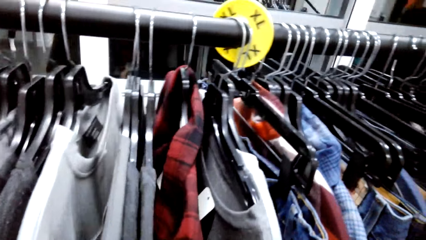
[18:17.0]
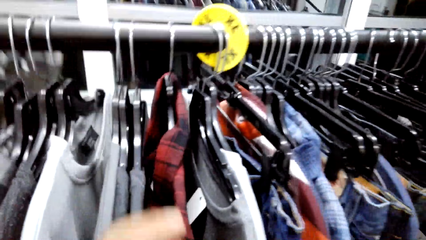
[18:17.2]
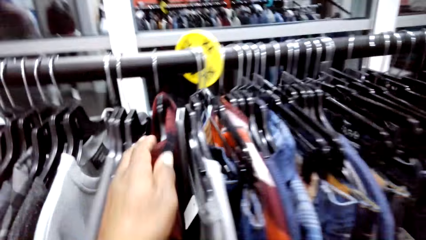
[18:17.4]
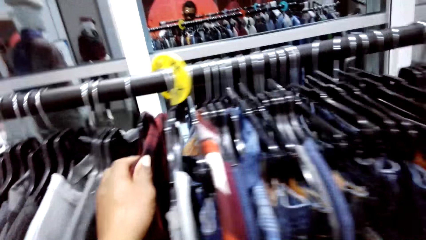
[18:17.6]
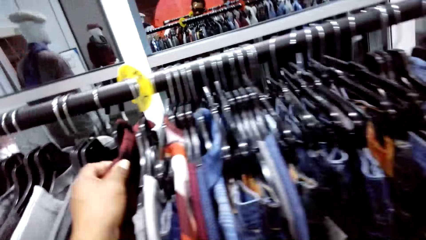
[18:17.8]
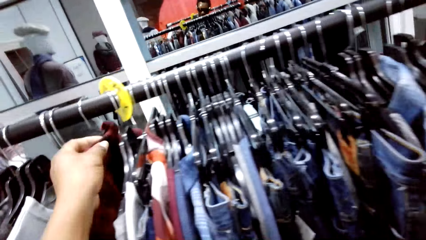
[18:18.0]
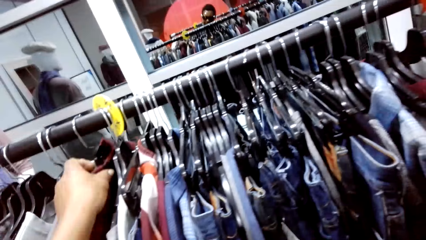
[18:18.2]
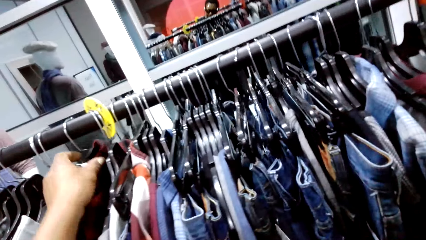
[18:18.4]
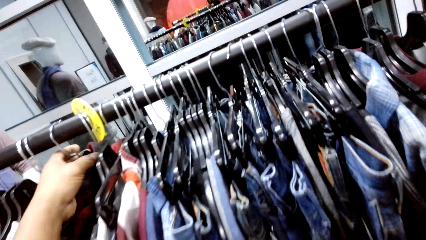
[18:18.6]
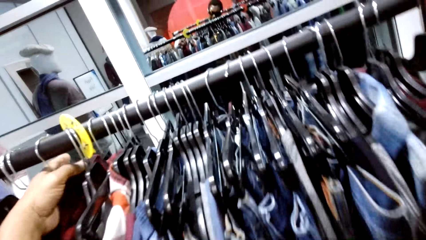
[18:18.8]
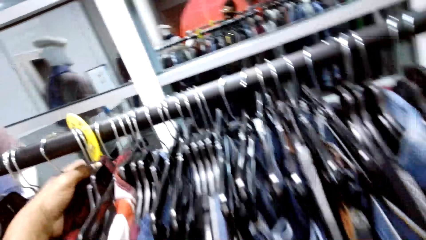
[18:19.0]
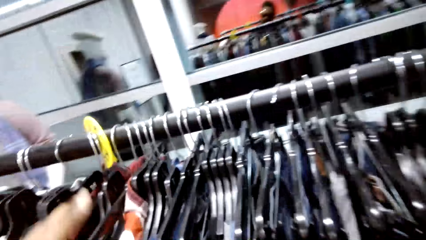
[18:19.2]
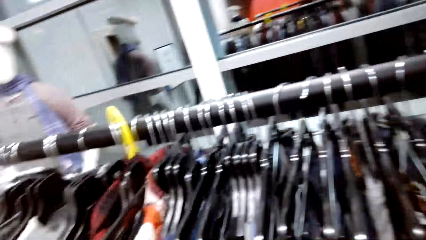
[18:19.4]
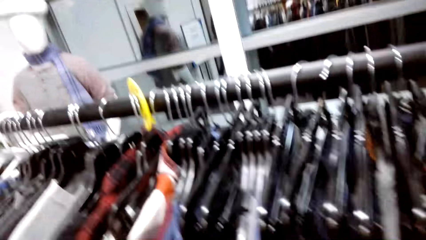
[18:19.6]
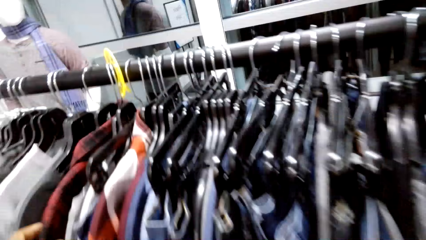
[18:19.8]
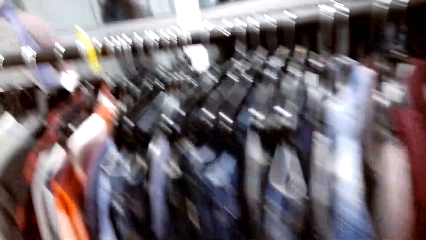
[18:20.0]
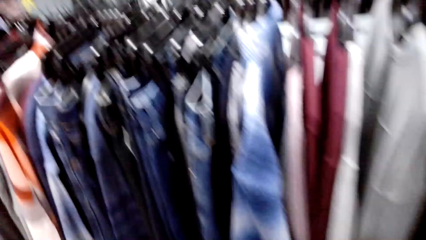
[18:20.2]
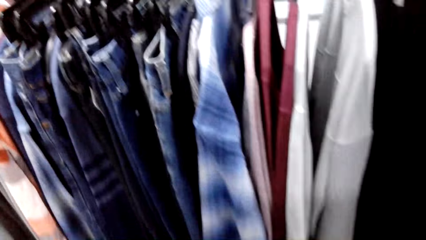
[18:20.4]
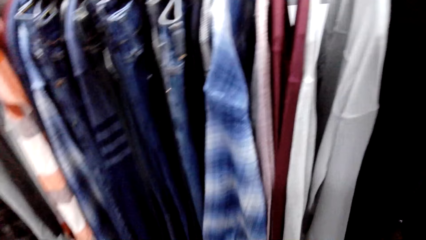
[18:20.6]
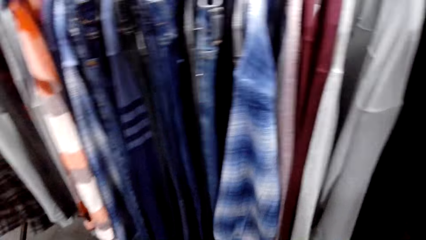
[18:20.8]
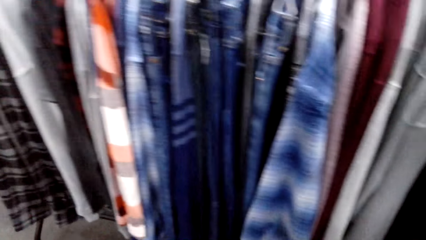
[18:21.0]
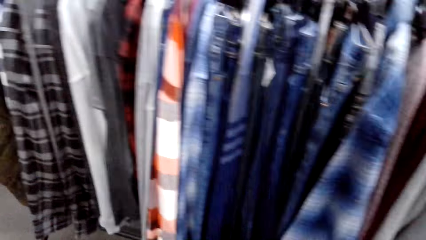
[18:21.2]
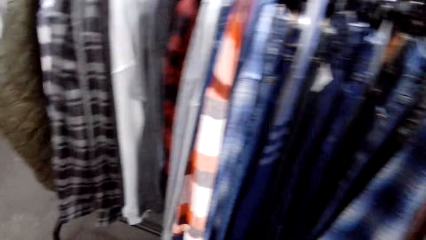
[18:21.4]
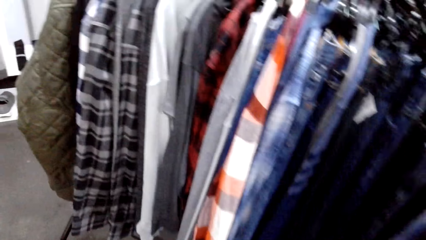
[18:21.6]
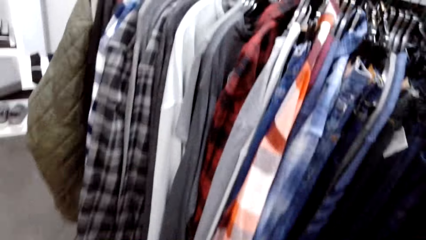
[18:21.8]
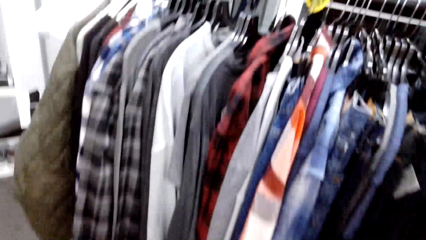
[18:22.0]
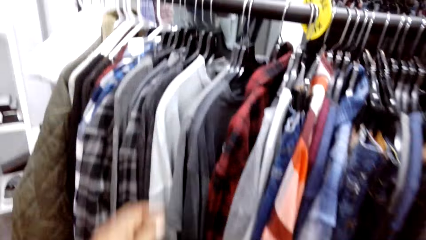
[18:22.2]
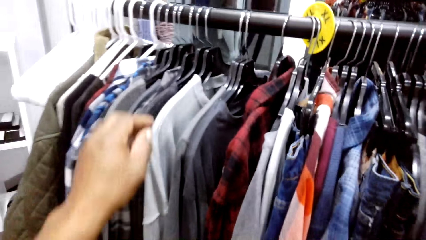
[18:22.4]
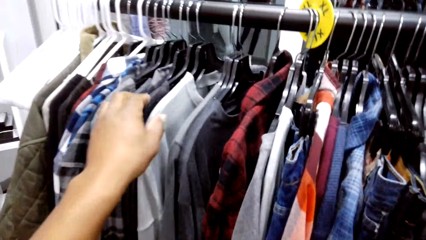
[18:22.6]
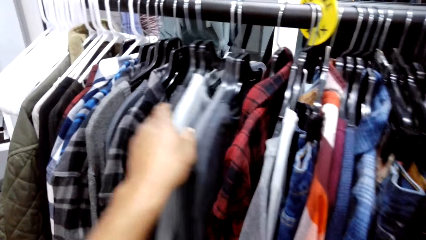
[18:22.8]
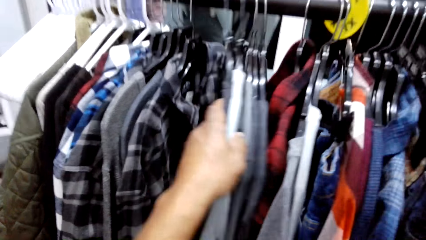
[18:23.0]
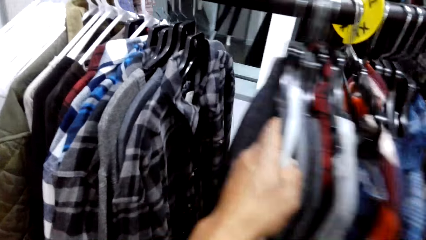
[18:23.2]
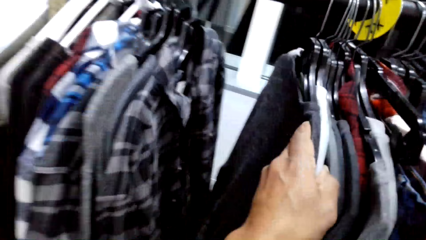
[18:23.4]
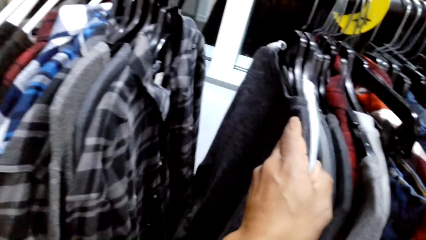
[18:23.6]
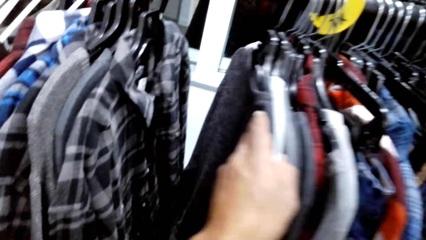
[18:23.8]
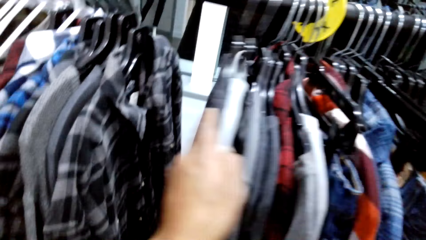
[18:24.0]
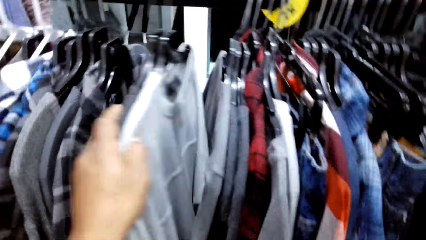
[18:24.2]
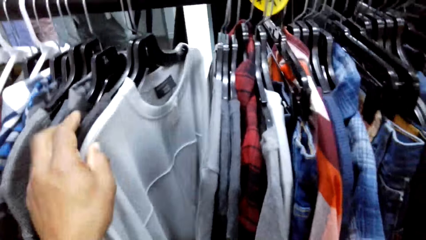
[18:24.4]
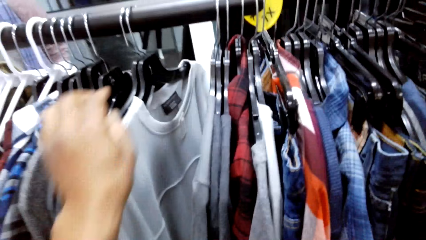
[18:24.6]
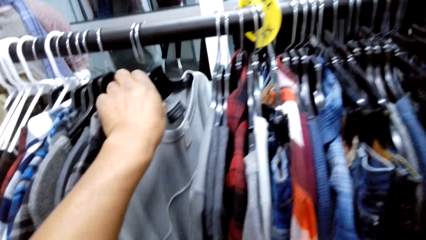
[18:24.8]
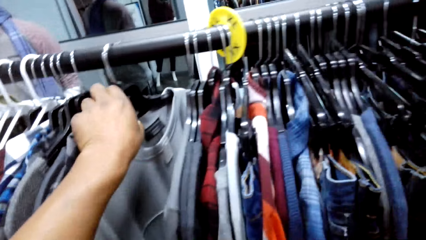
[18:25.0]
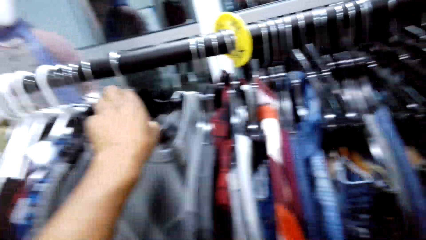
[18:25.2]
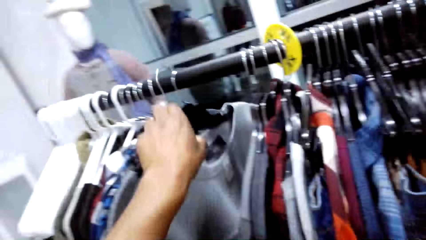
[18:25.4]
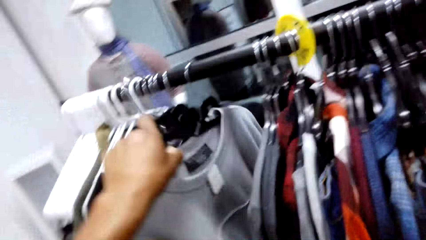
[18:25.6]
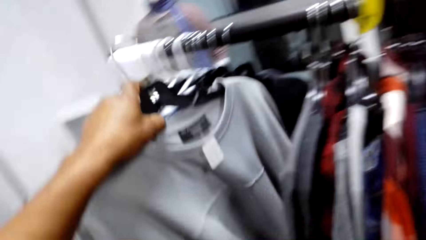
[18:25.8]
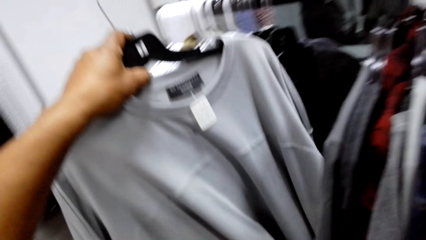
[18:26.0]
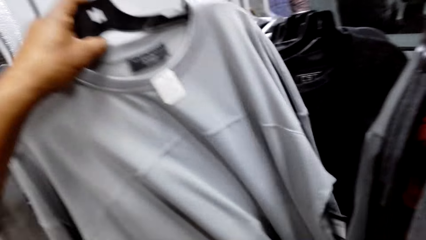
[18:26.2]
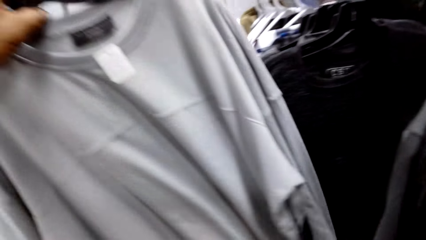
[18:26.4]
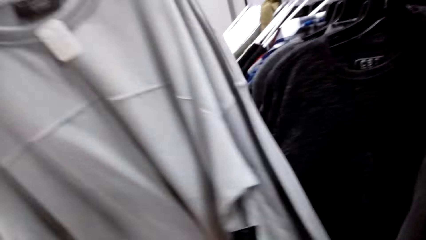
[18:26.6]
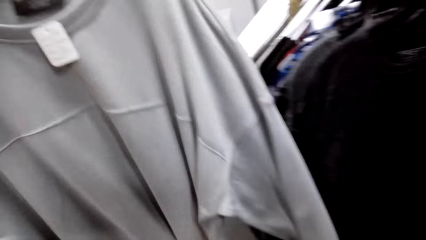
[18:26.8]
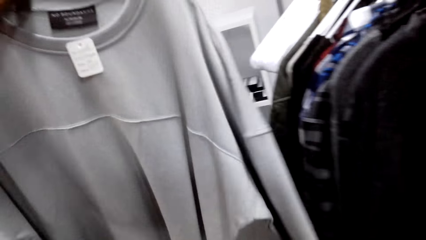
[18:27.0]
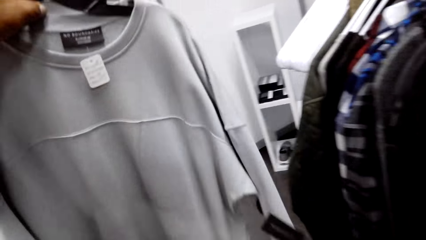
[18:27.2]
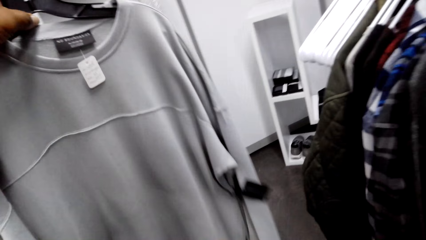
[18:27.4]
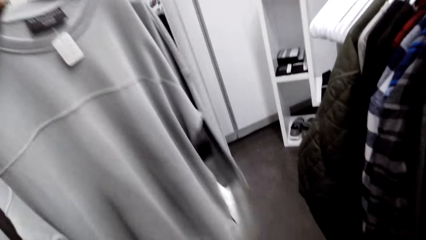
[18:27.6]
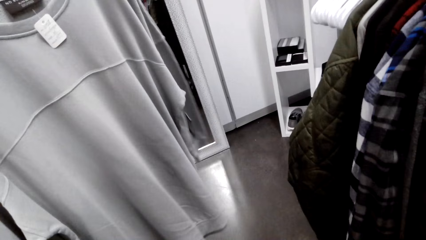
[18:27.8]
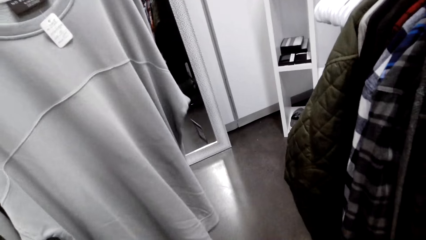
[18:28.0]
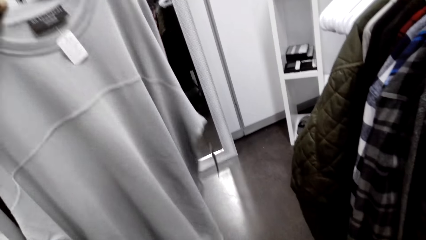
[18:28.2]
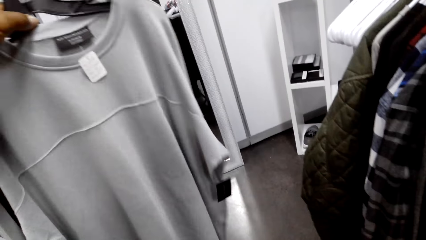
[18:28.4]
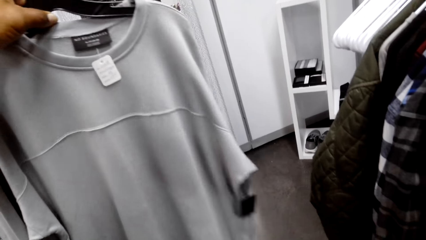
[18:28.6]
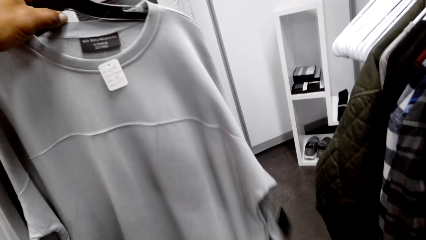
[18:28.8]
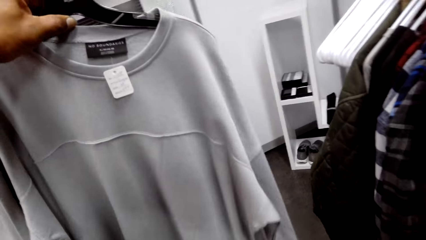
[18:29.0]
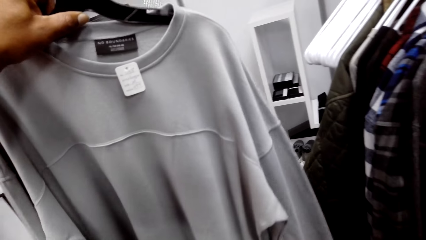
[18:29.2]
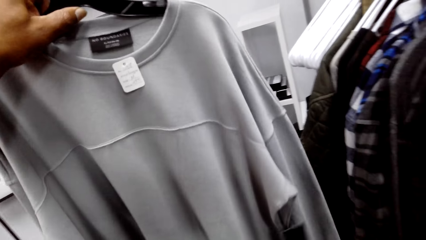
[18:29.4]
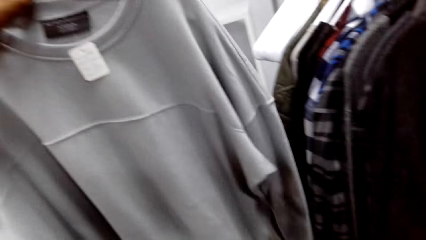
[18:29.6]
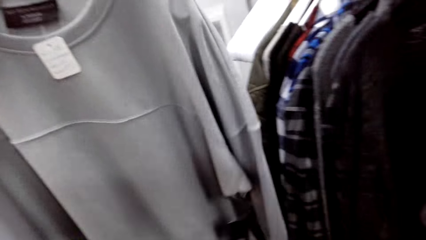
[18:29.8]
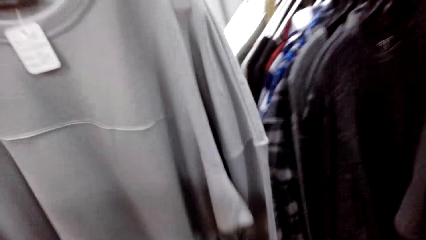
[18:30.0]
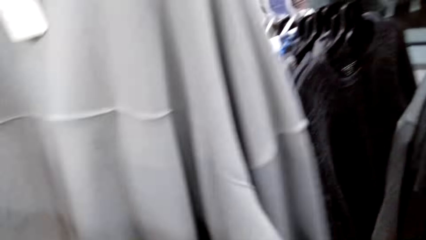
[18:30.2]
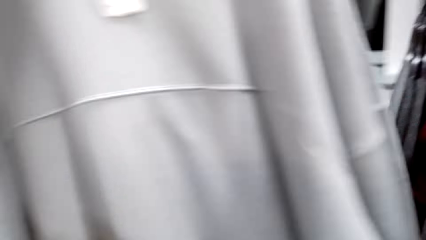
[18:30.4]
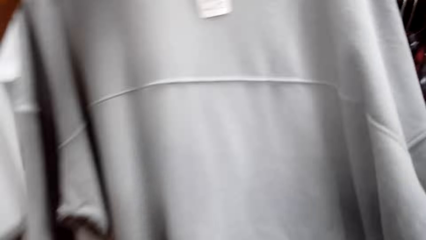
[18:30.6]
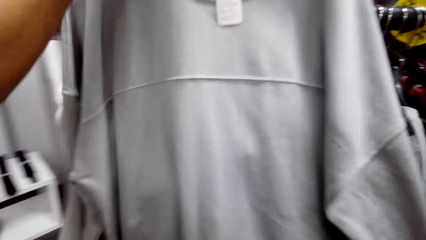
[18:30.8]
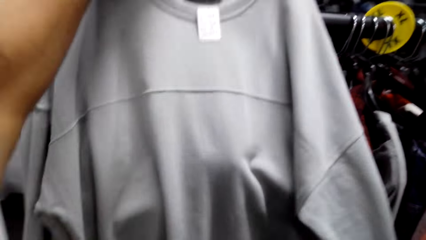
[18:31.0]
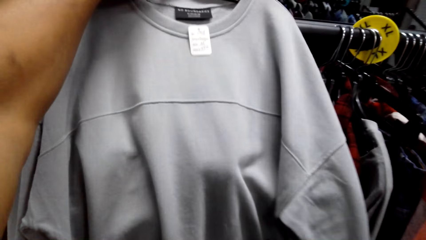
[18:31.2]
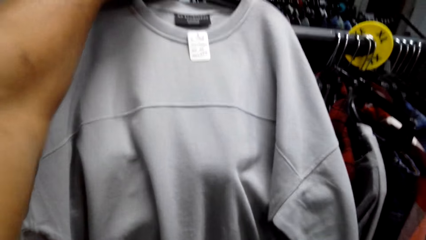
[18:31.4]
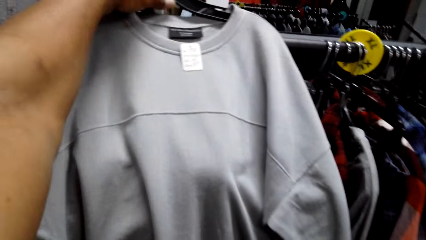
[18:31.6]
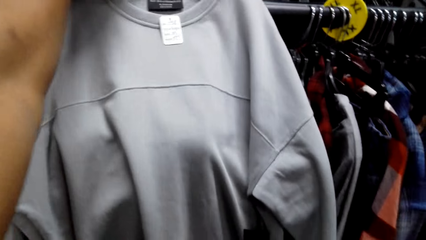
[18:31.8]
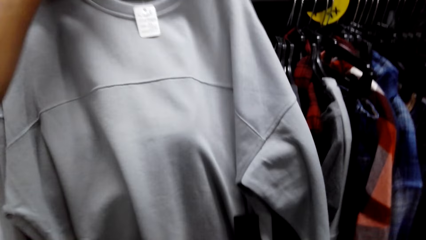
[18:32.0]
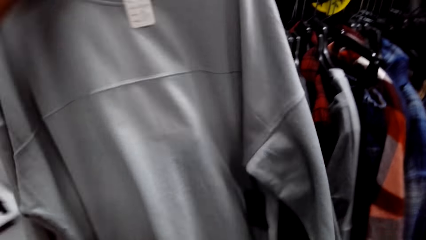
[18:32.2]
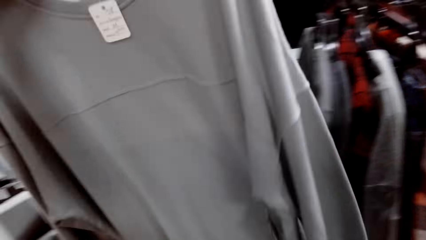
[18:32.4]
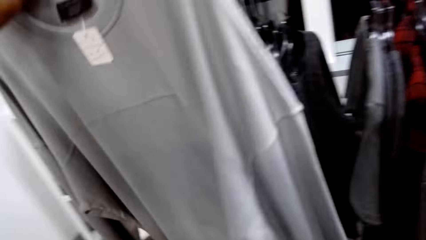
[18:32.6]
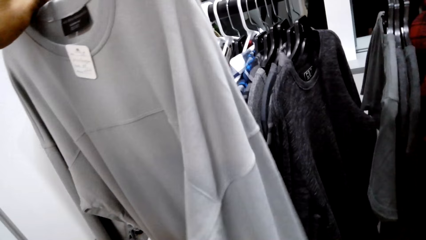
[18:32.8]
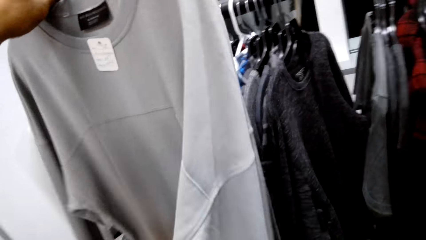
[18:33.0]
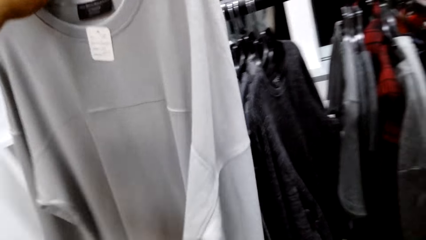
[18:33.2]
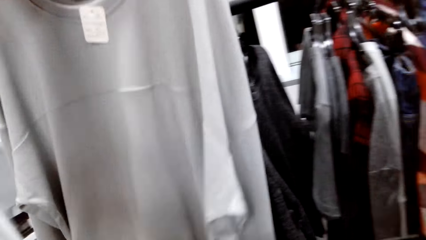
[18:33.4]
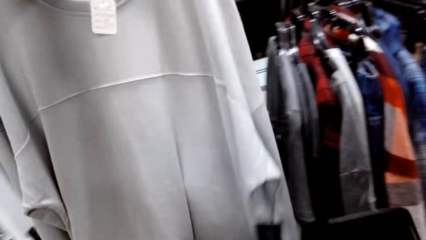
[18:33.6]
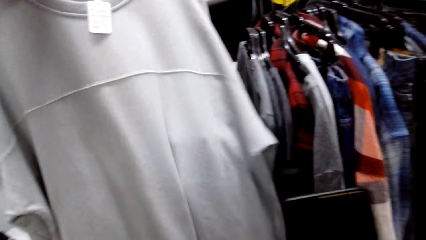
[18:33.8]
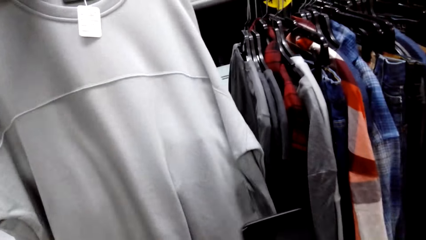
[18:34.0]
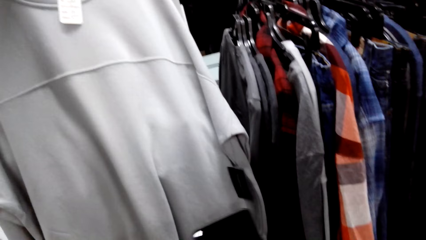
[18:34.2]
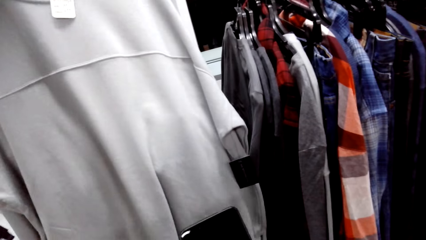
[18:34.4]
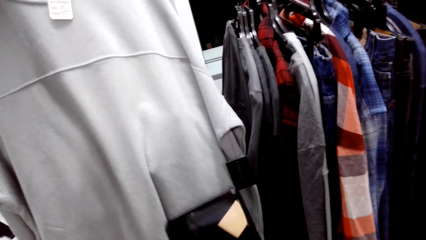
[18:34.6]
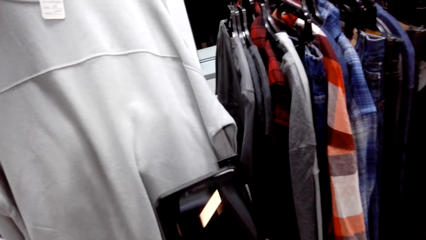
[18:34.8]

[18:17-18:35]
The camera wearer touches the flannel shirt. They look around the store. They touch the top. They move the sweatshirts. They remove the sweatshirt from the clothes rack. They check the sweatshirt. They put the sweatshirt on the clothes rack.
